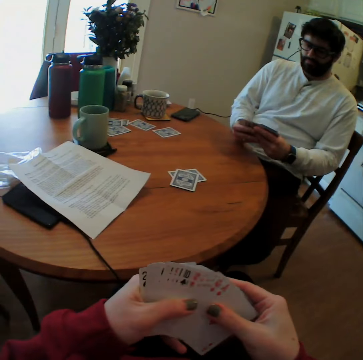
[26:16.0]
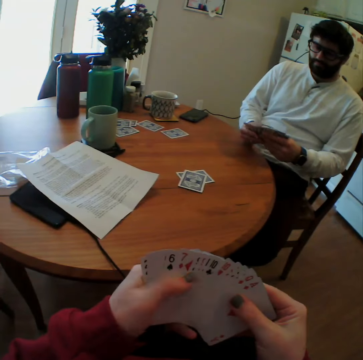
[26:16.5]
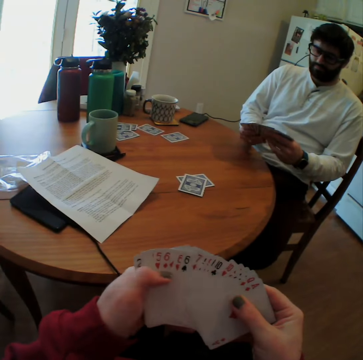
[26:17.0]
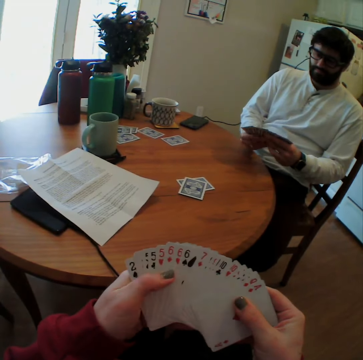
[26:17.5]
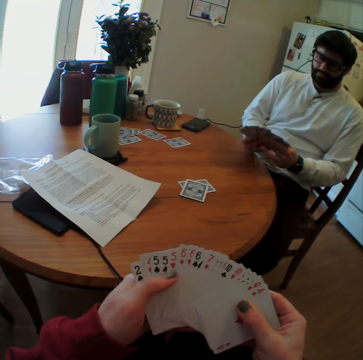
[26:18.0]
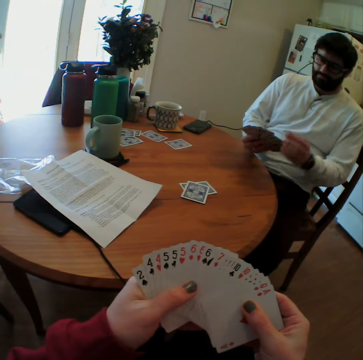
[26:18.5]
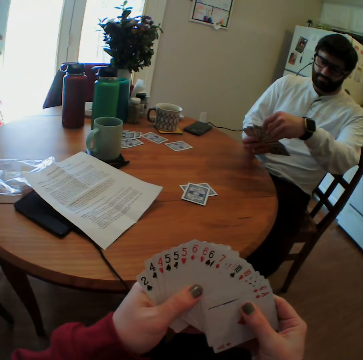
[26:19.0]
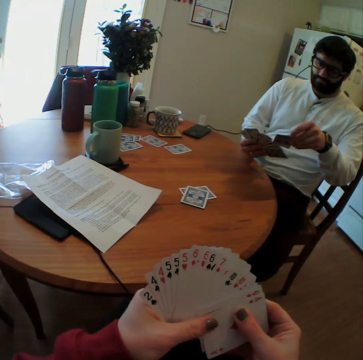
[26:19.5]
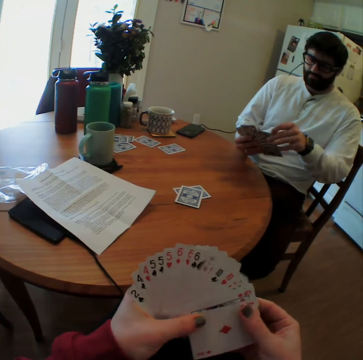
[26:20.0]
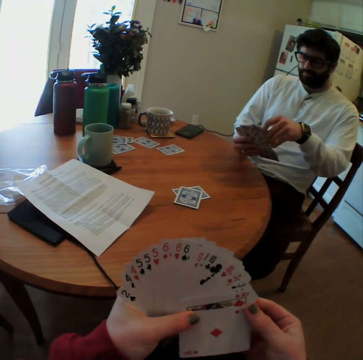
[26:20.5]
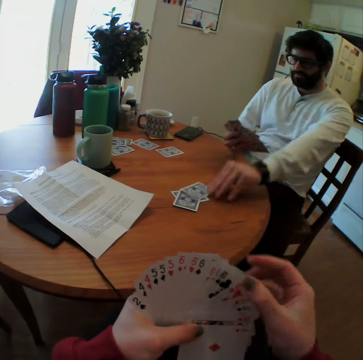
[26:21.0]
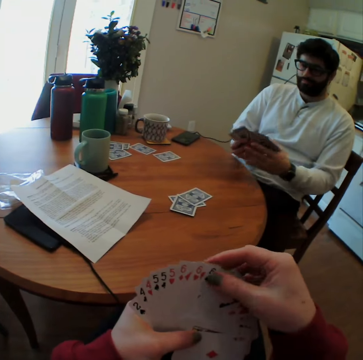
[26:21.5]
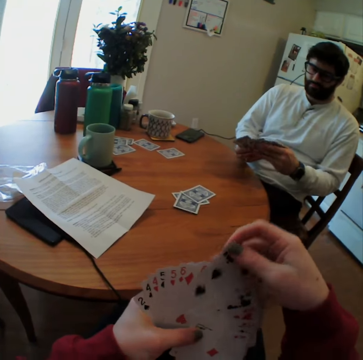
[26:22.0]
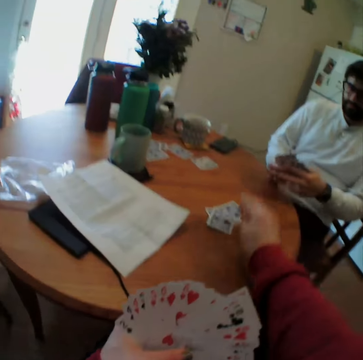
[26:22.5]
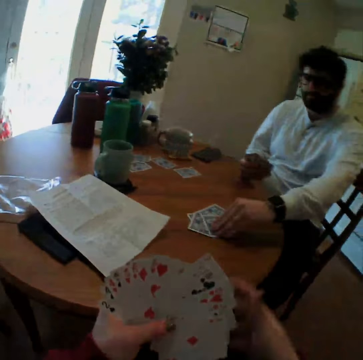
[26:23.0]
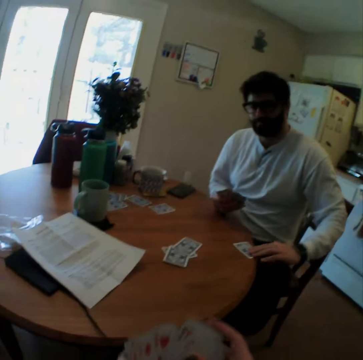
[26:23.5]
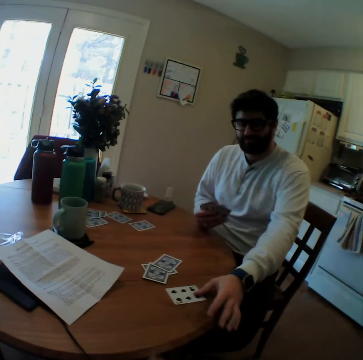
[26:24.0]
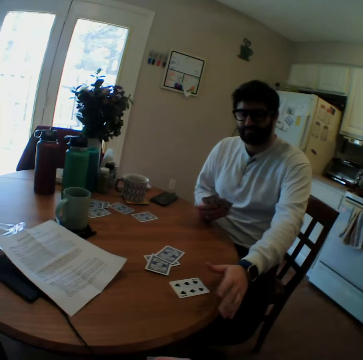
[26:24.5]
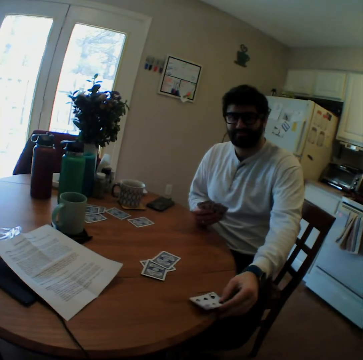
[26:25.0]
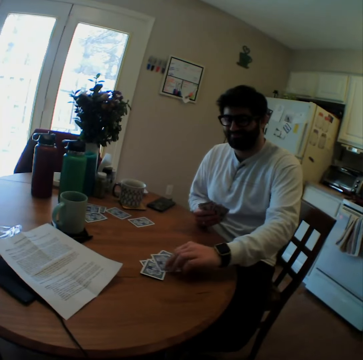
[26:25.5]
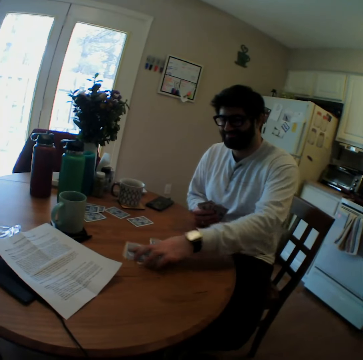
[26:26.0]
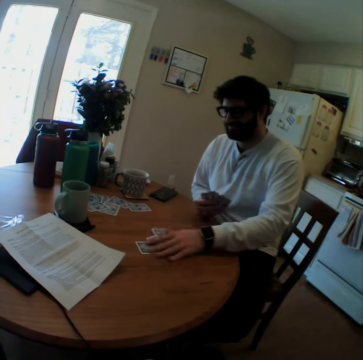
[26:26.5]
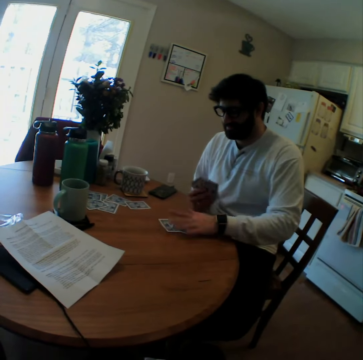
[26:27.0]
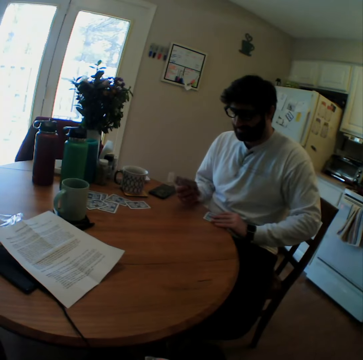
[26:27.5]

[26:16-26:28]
A man counts cards. The man puts a card on a table. The camera wearer puts a card on the table. The man takes a playing card from the table. The man turns the playing cards. The man takes the card. The man puts the playing card on the table. The man pushes cards. The man rearranges the playing cards on the table.

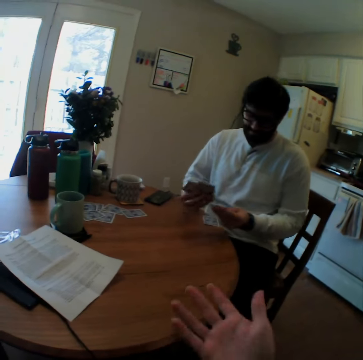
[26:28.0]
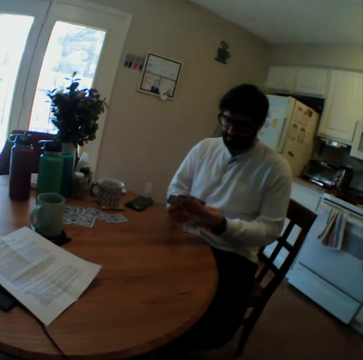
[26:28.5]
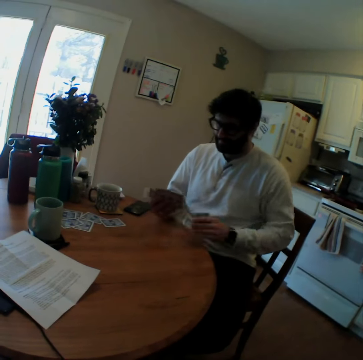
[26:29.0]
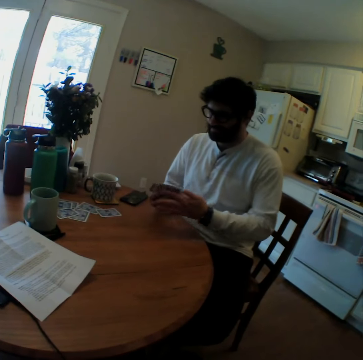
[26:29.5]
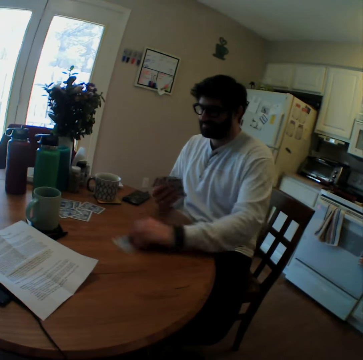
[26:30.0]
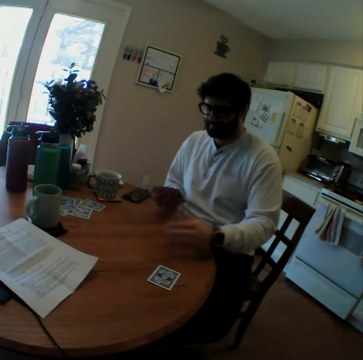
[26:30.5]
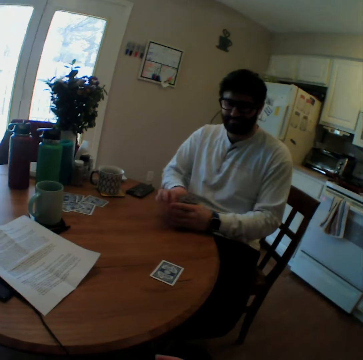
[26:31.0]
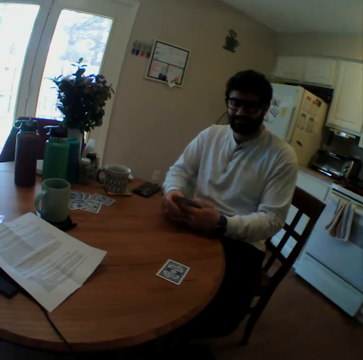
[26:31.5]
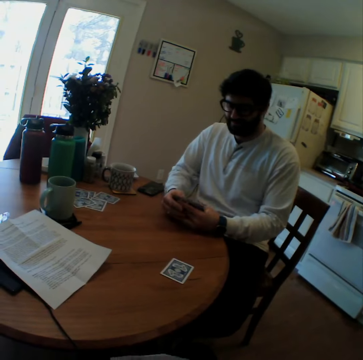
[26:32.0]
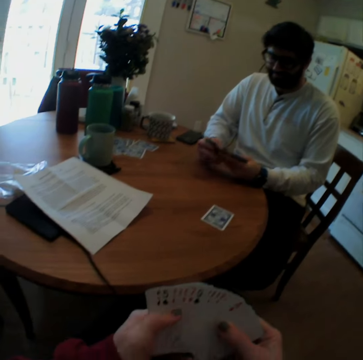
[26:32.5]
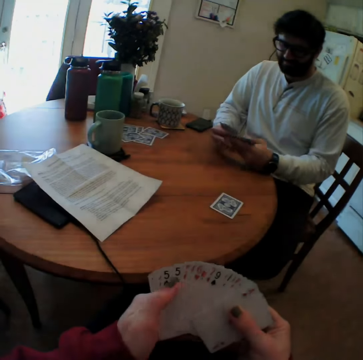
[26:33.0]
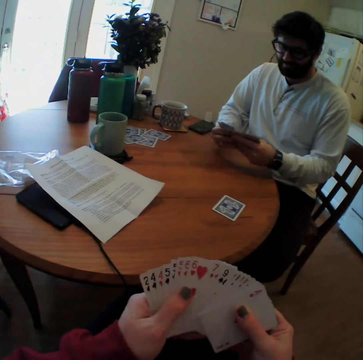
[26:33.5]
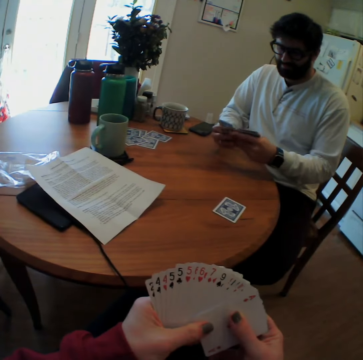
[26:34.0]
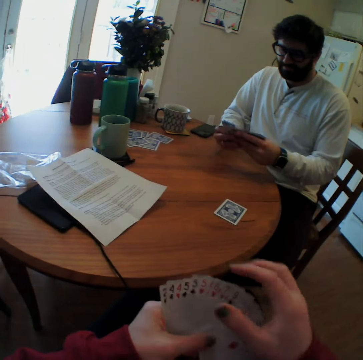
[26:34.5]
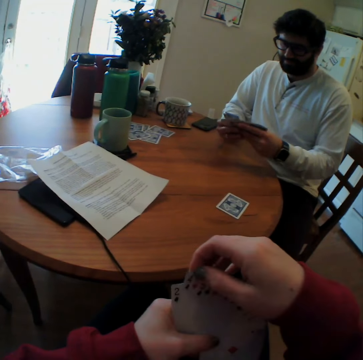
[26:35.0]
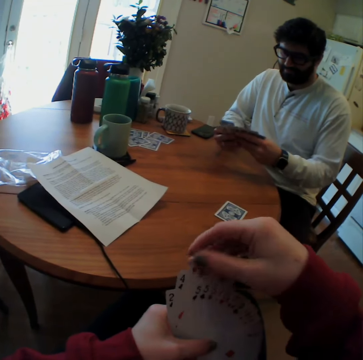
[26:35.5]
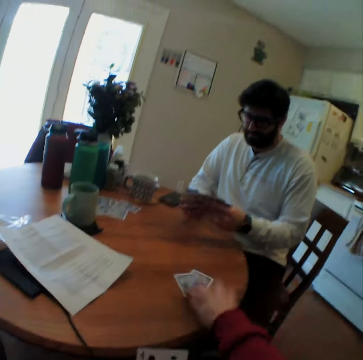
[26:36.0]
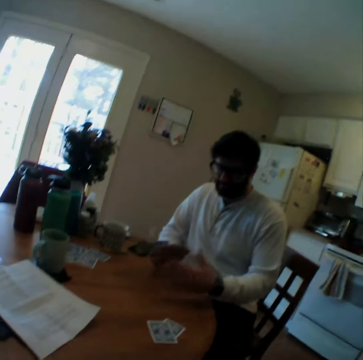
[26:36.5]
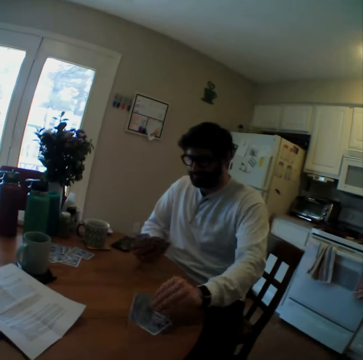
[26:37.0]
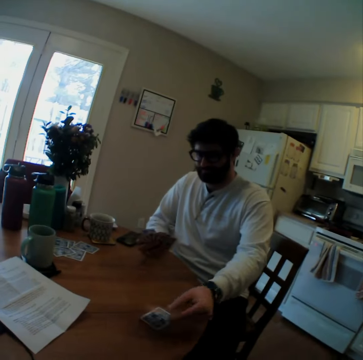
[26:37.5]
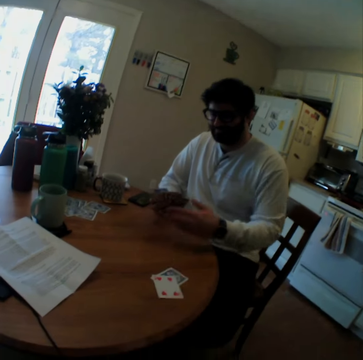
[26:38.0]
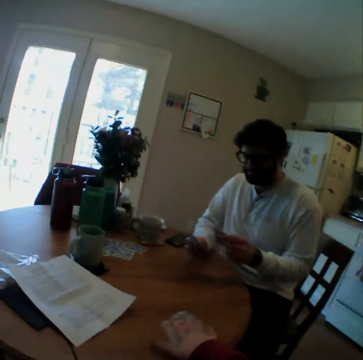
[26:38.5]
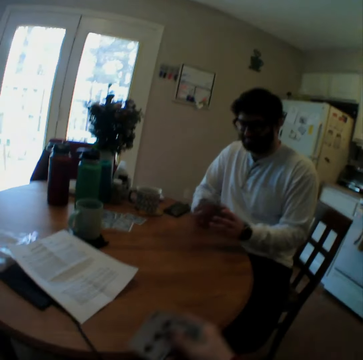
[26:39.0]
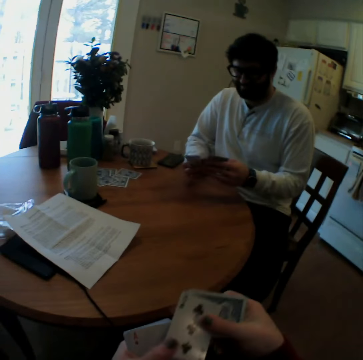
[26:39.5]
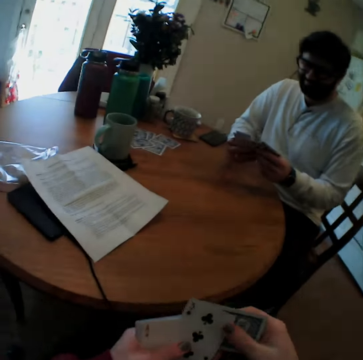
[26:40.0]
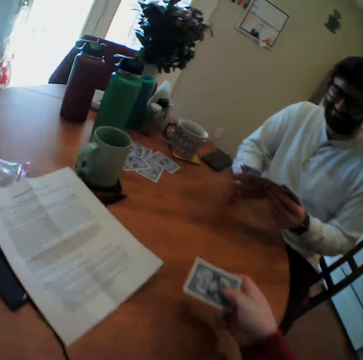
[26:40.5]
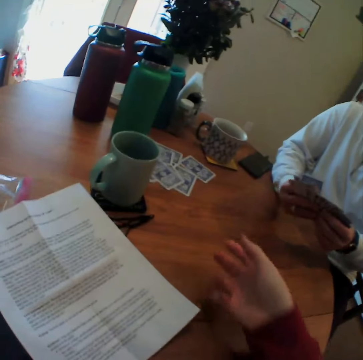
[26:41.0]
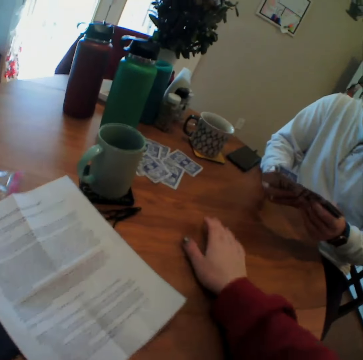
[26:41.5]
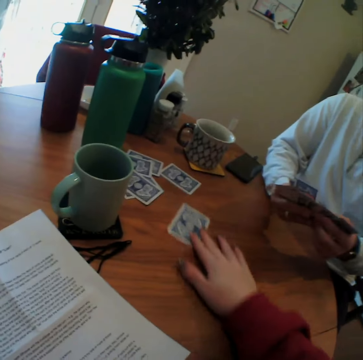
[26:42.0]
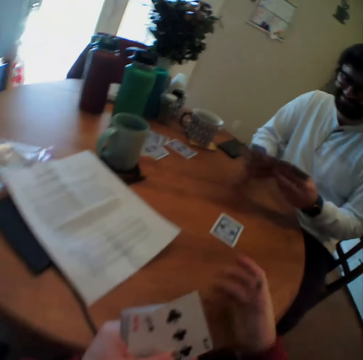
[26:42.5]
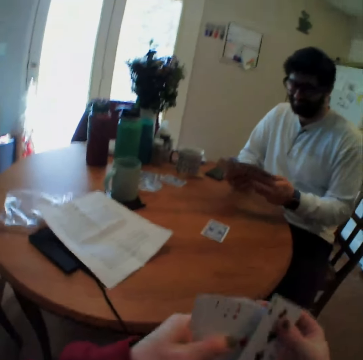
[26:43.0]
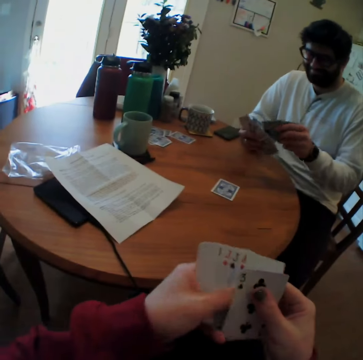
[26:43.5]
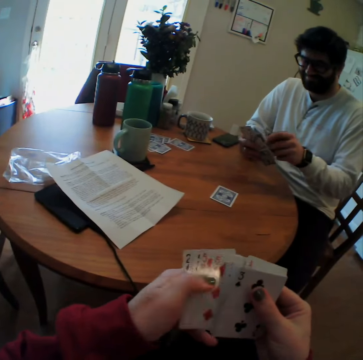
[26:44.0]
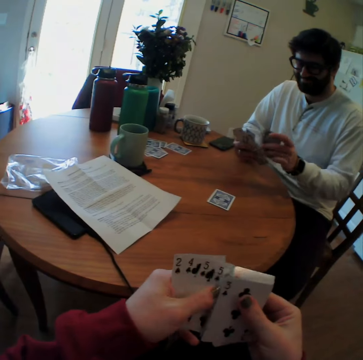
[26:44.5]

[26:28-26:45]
The camera wearer speaks. The man takes some playing cards. The camera wearer shows gestures with hands. The man takes another playing card. The man moves a playing card close on the table. The camera wearer speaks. The man arranges playing cards. The camera wearer plays card games with another person. They put a card on the table. The man overturns a playing card on the table. The camera wearer takes the playing cards on the table. They arrange the playing cards. They put a playing card on the table. They throw a card. They move another playing card from the table.

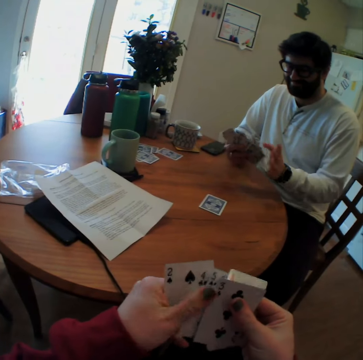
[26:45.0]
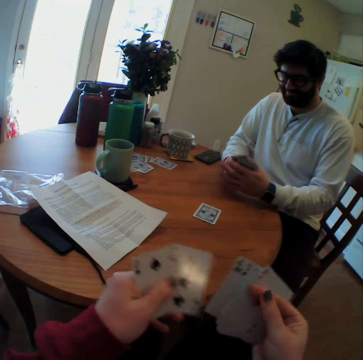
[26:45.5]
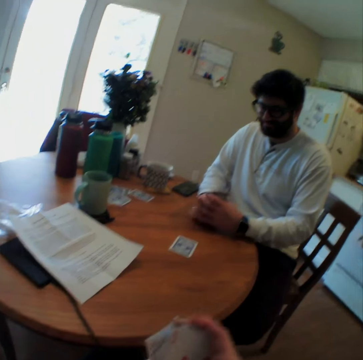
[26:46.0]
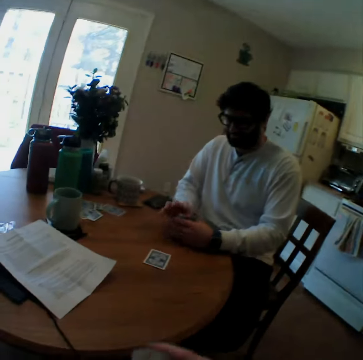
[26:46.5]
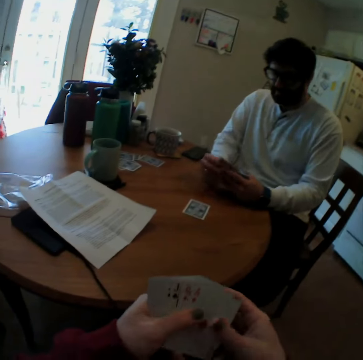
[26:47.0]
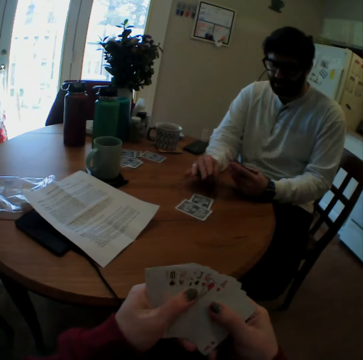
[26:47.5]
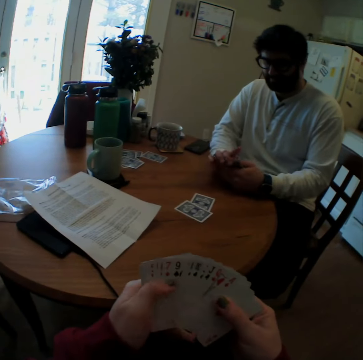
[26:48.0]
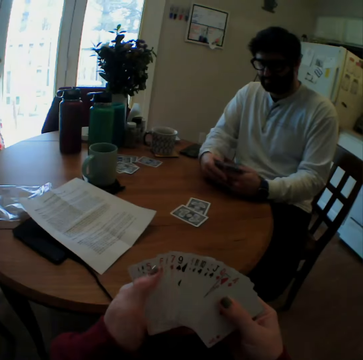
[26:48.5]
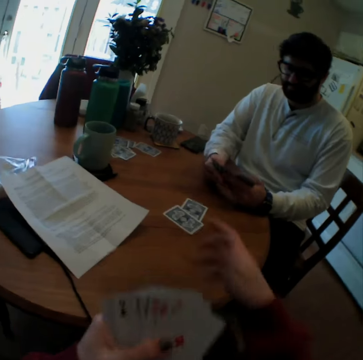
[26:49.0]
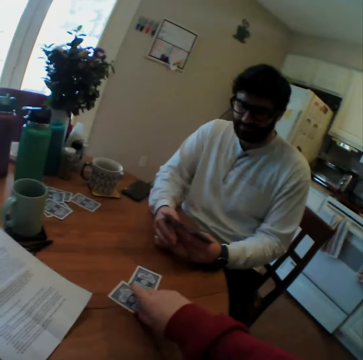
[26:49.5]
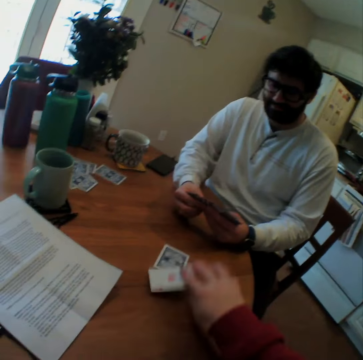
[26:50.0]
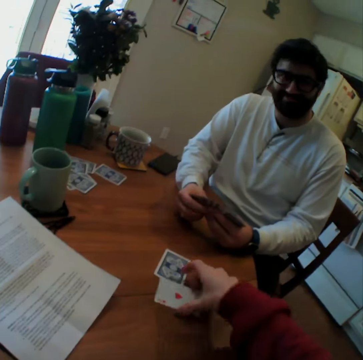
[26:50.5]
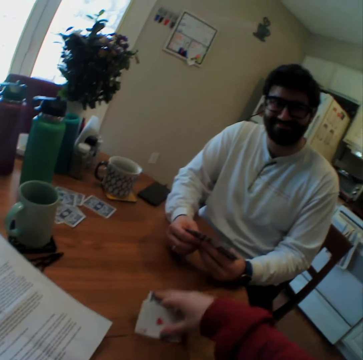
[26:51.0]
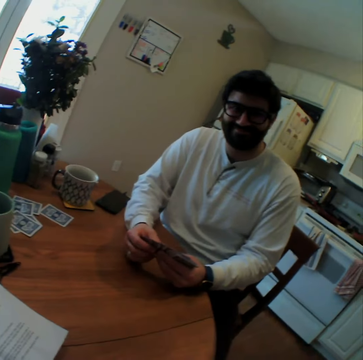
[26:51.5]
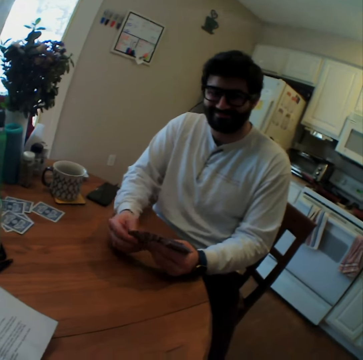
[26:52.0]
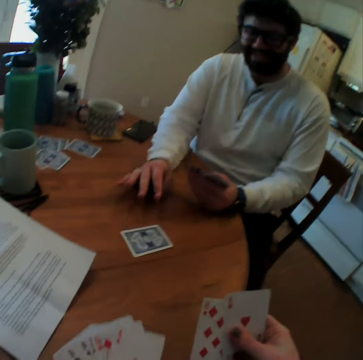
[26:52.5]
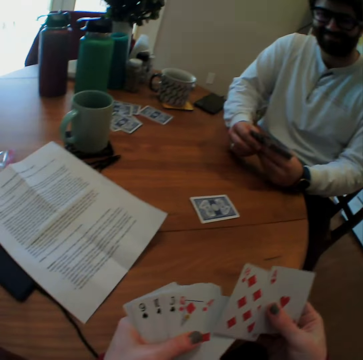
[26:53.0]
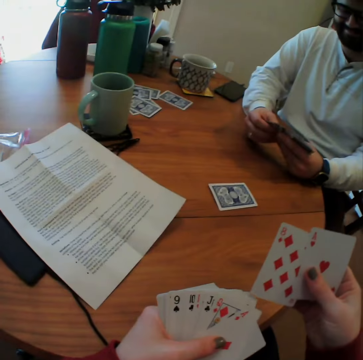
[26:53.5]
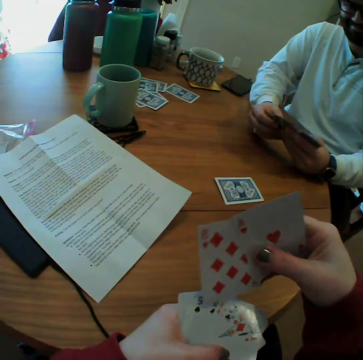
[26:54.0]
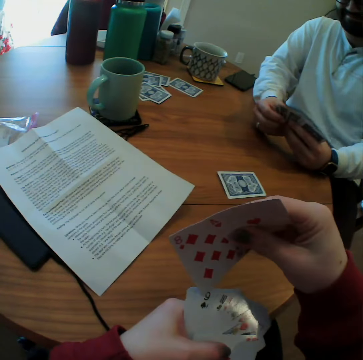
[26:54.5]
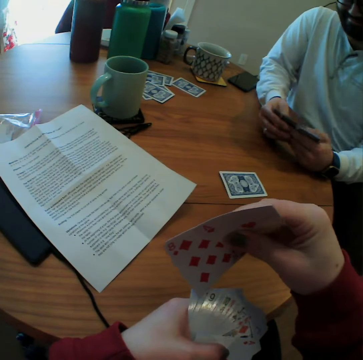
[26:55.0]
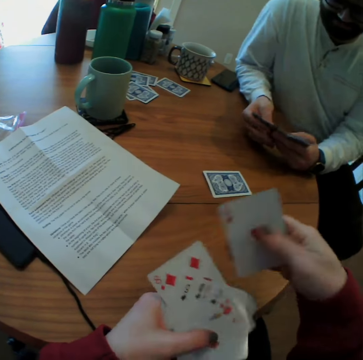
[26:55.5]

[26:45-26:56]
The camera wearer mixes cards. They arrange the playing cards. The man plays card game with the camera wearer. The man puts a card on a table. The camera wearer overturns a playing card on the table. They take the playing cards on the table. The man plays card games with the camera wearer. The camera wearer speaks.
